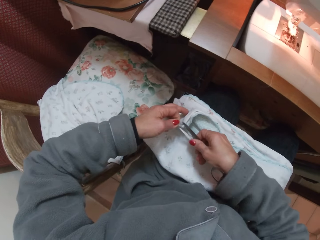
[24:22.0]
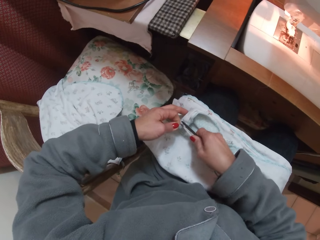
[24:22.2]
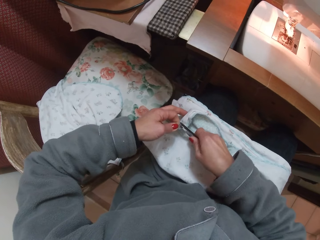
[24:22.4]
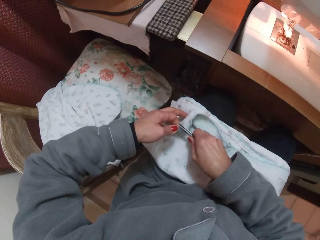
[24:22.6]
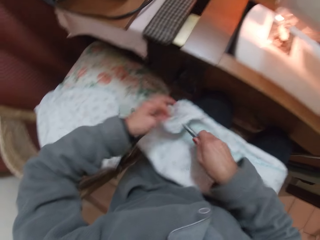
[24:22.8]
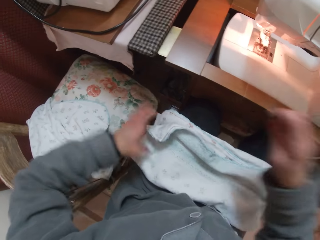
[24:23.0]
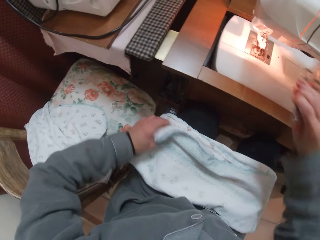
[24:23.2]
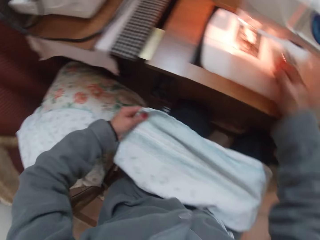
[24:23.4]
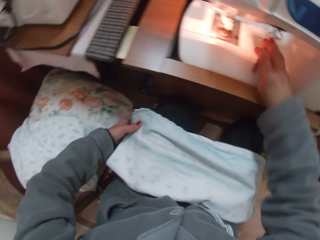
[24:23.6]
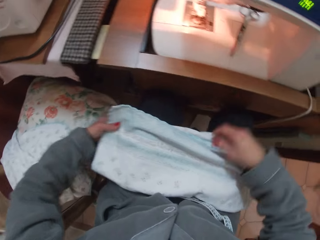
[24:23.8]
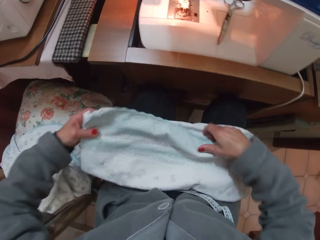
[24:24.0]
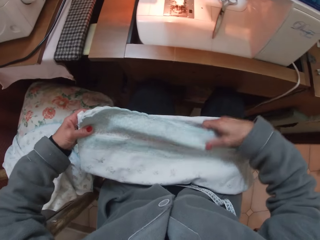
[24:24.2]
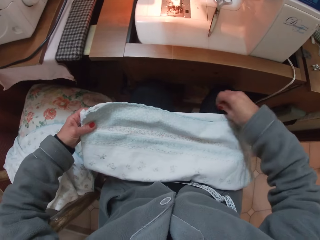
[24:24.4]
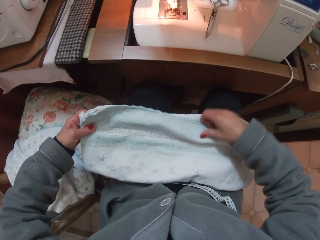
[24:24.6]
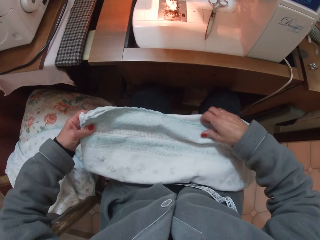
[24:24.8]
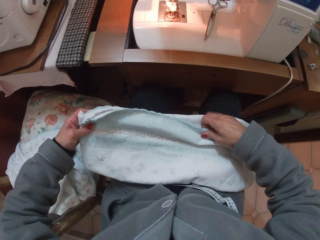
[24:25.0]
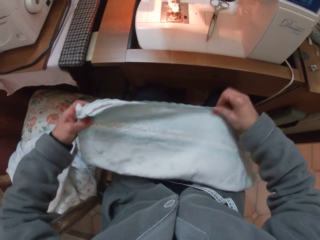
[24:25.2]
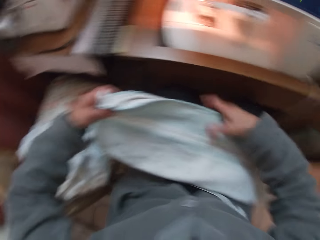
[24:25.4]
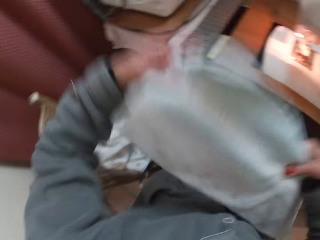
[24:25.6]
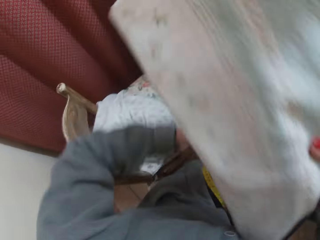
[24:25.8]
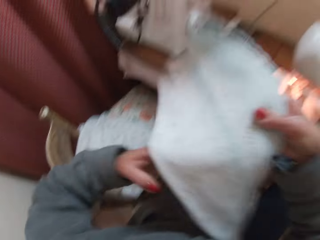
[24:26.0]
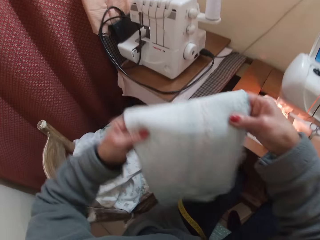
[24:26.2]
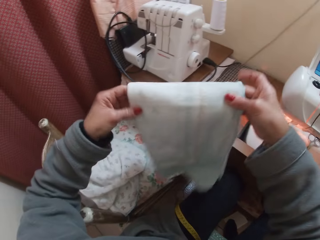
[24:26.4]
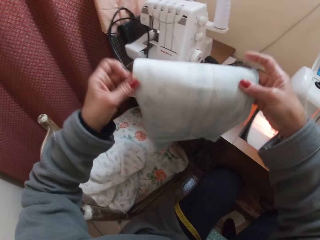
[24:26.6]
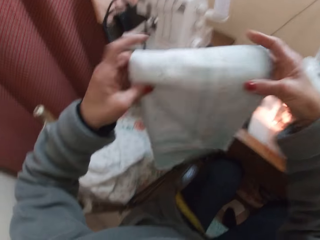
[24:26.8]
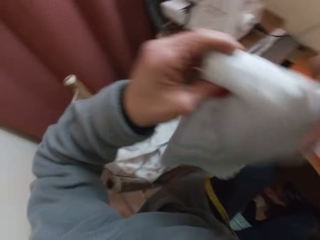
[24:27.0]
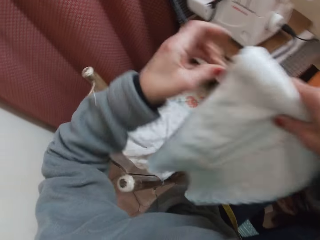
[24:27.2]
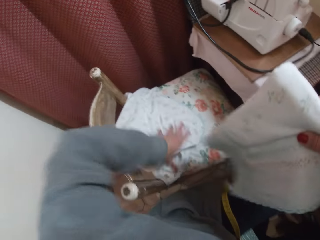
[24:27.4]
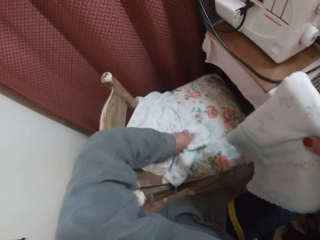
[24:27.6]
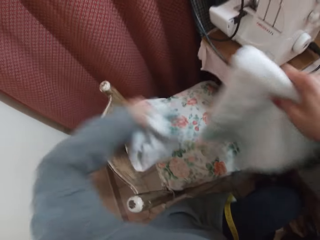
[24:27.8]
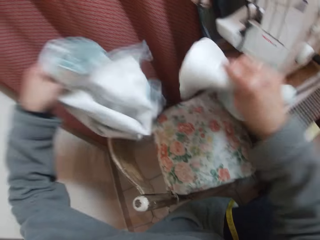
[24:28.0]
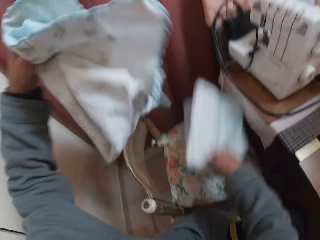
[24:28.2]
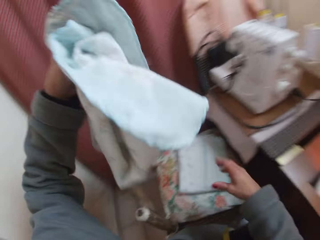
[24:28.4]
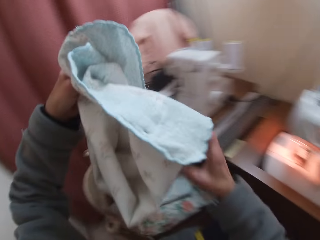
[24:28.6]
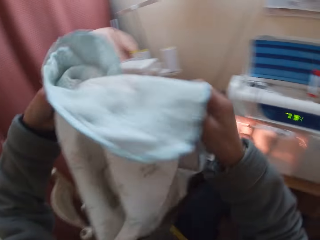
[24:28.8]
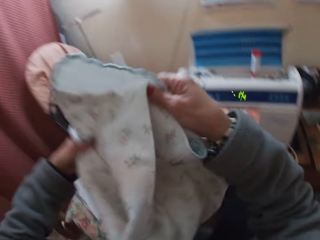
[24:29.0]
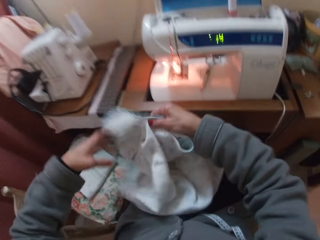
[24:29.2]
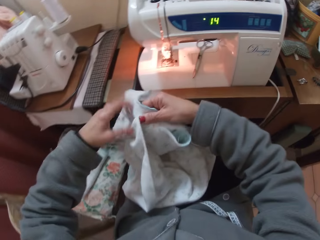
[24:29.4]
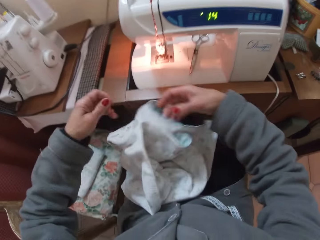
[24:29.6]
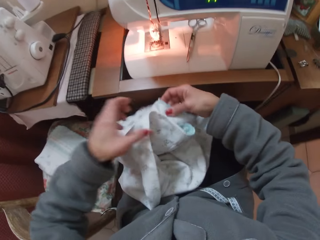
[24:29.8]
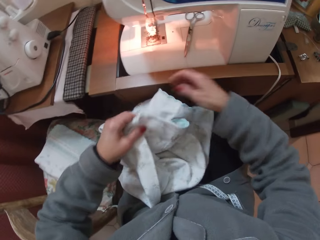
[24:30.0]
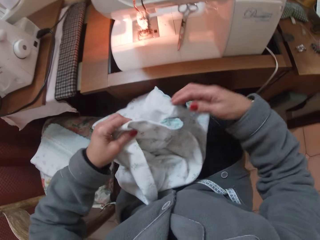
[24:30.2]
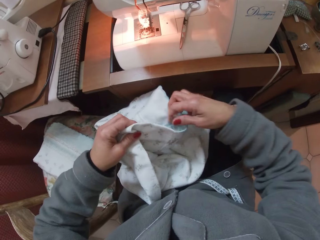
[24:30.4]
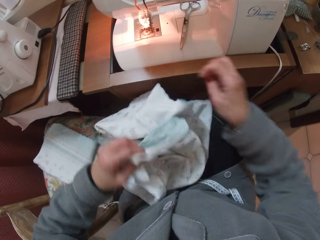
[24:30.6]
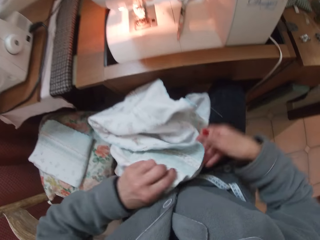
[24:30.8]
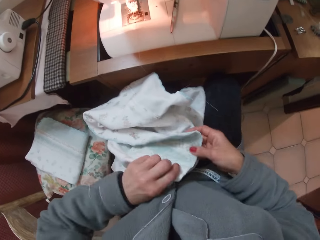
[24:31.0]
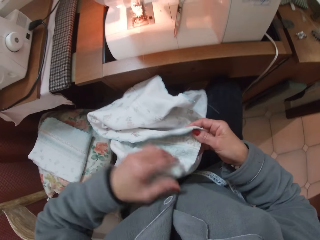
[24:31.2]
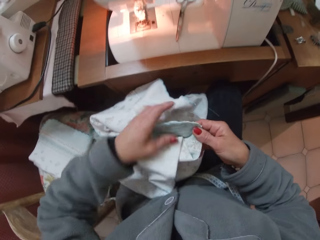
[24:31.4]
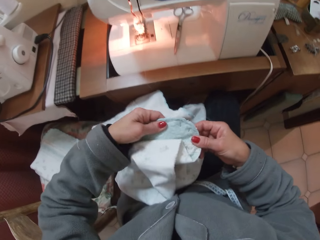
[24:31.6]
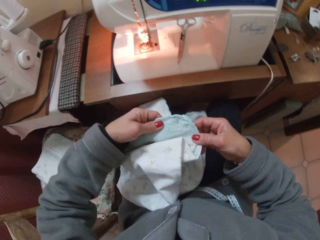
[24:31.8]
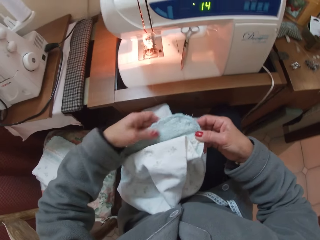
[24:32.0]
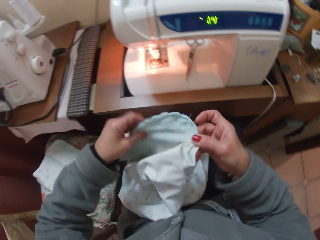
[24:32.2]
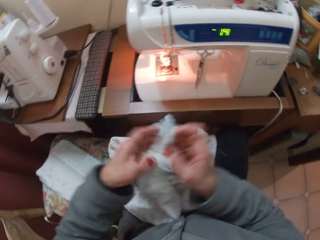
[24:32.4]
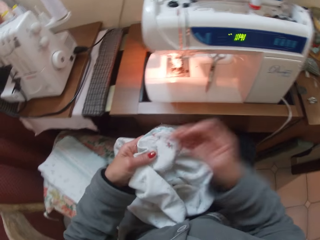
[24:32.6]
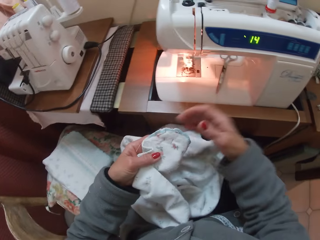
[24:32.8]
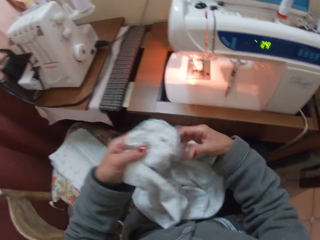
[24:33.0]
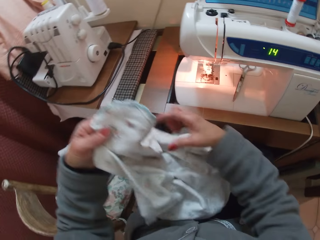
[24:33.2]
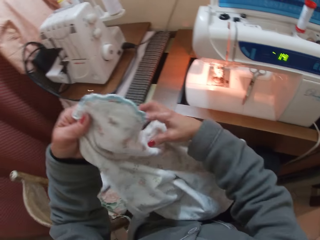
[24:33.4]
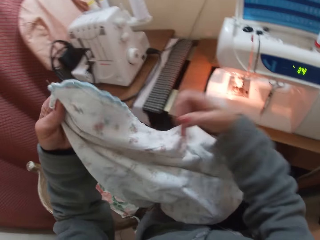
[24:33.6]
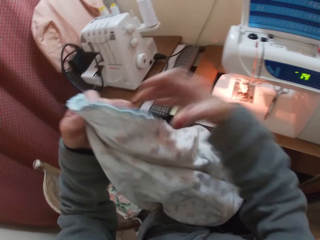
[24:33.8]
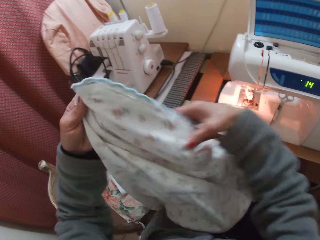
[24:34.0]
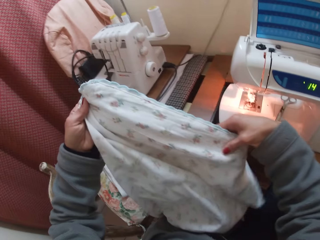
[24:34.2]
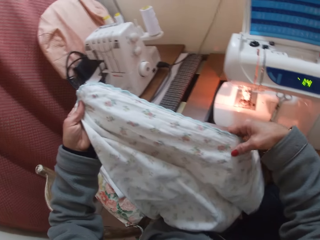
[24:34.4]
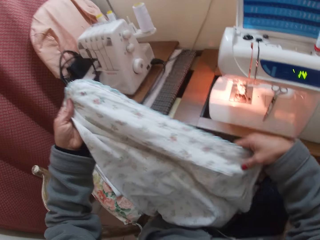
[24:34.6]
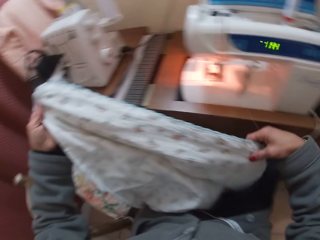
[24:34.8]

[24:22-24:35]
The camera wearer cuts the edge of the cloth with the scissors in her right hand. She drops the scissors on the sewing machine. She holds the cloth with both hands. She raises the cloth. She folds the cloth into two. She picks another cloth from the chair by her side with her left hand. She drops the cloth in her right hand on the chair. She holds the cloth with both hands. She drops the cloth. She examines the cloth.

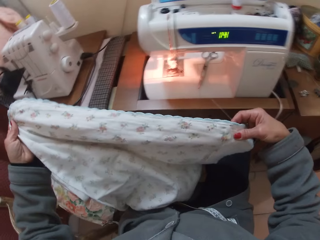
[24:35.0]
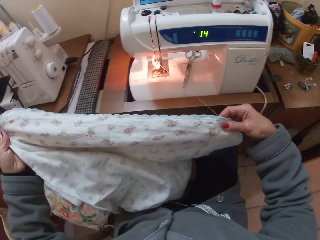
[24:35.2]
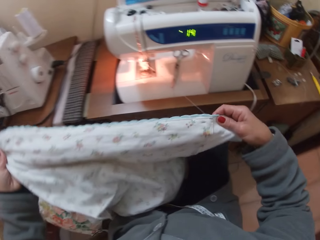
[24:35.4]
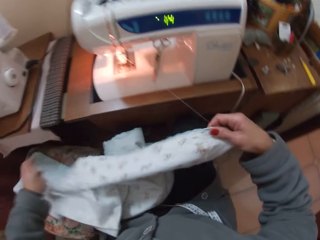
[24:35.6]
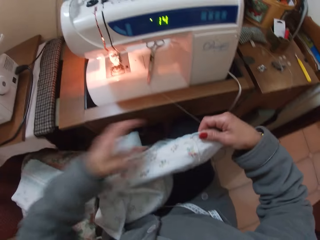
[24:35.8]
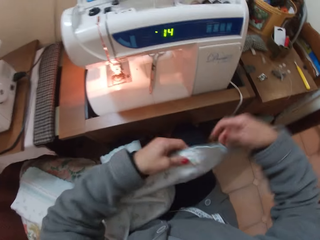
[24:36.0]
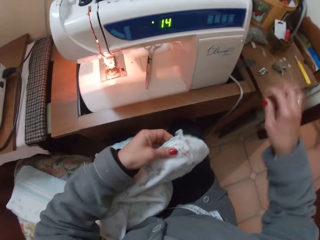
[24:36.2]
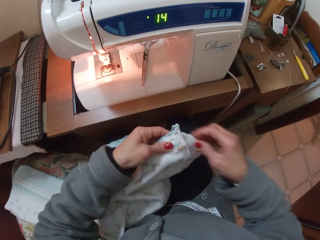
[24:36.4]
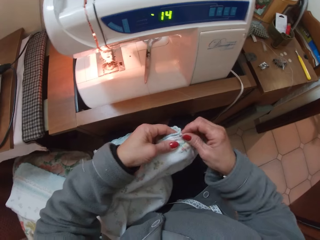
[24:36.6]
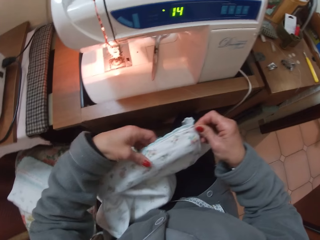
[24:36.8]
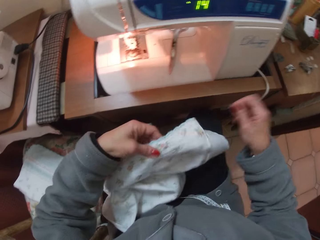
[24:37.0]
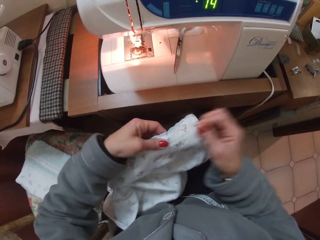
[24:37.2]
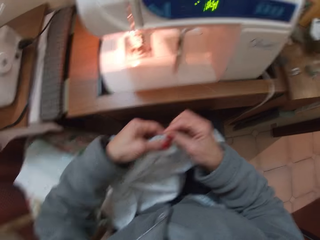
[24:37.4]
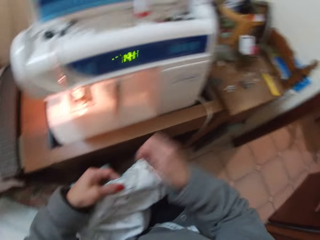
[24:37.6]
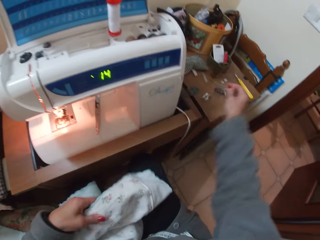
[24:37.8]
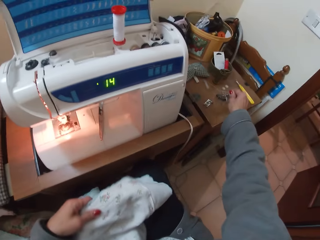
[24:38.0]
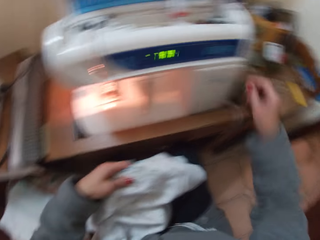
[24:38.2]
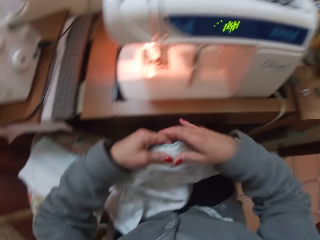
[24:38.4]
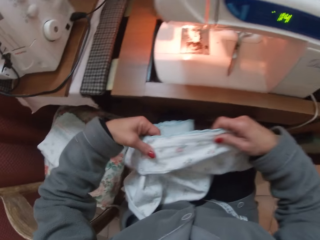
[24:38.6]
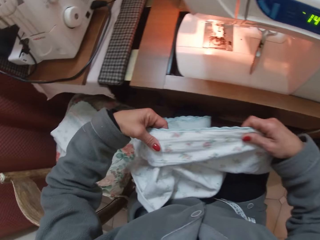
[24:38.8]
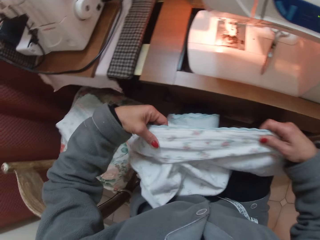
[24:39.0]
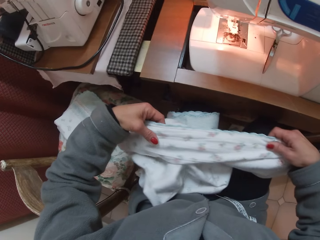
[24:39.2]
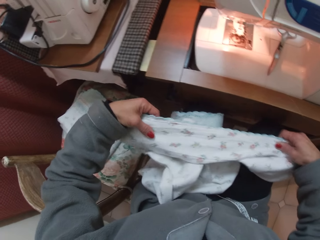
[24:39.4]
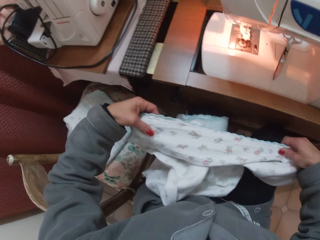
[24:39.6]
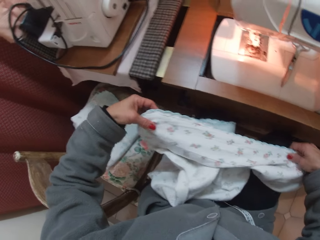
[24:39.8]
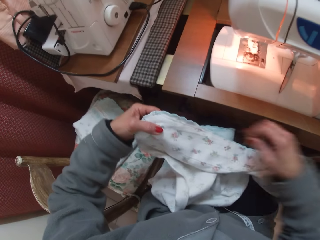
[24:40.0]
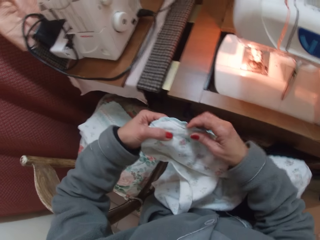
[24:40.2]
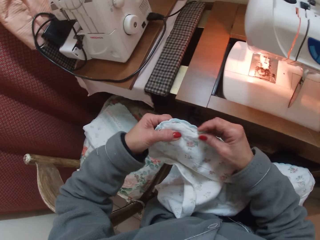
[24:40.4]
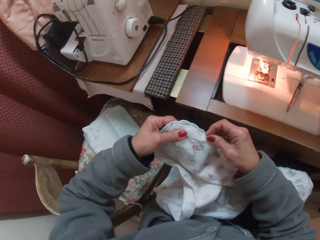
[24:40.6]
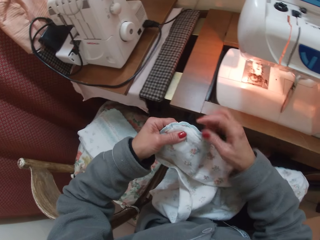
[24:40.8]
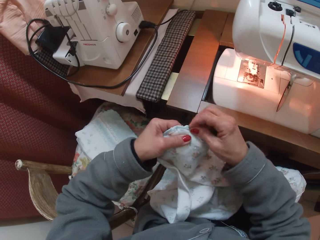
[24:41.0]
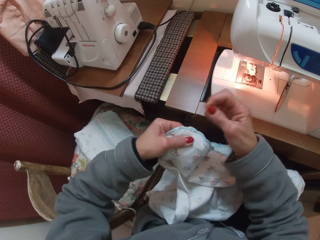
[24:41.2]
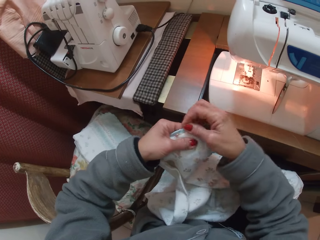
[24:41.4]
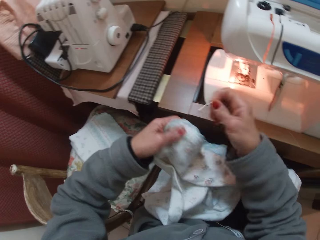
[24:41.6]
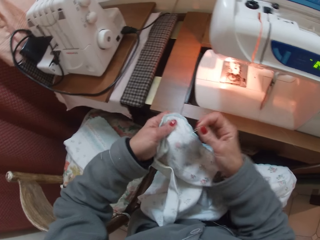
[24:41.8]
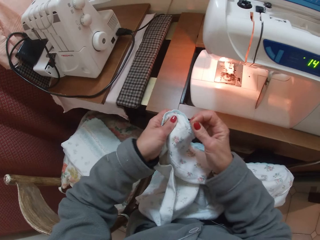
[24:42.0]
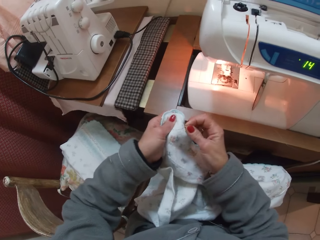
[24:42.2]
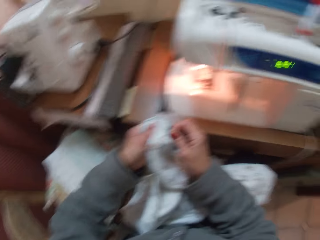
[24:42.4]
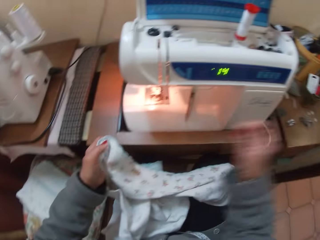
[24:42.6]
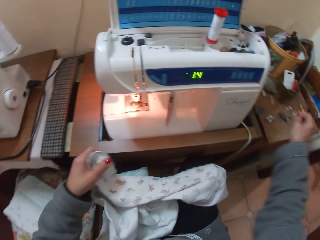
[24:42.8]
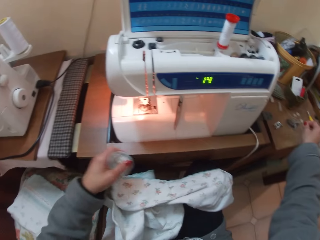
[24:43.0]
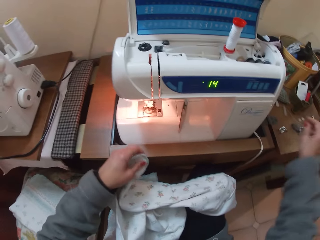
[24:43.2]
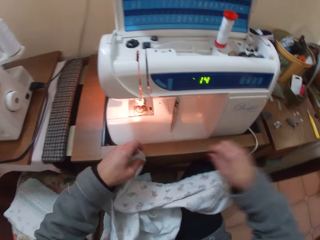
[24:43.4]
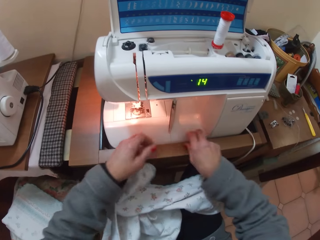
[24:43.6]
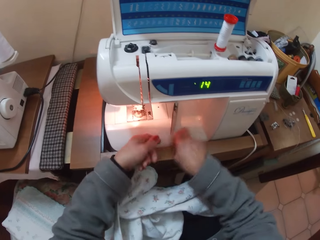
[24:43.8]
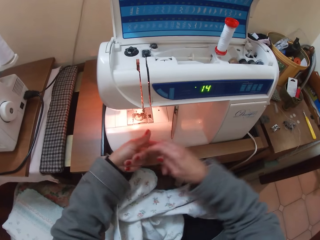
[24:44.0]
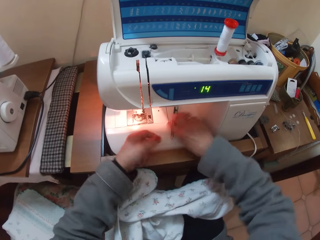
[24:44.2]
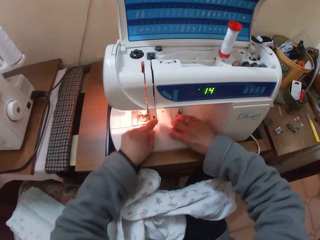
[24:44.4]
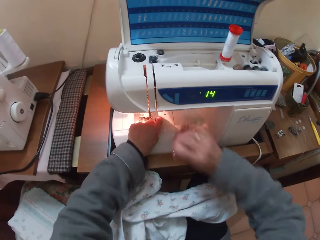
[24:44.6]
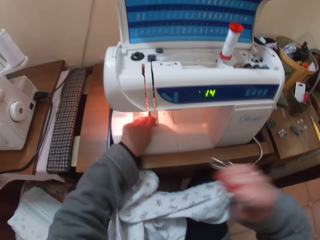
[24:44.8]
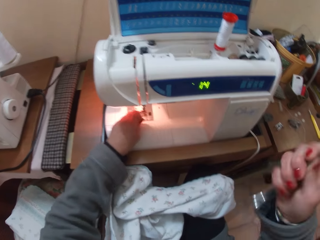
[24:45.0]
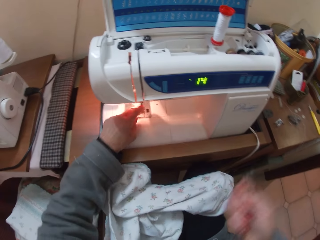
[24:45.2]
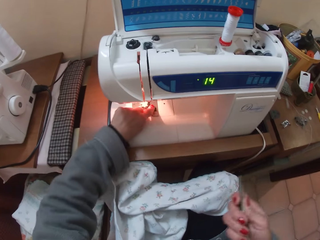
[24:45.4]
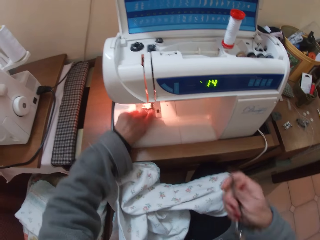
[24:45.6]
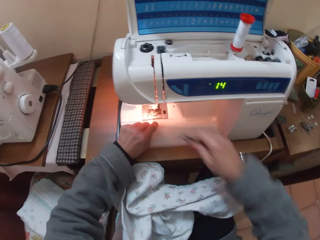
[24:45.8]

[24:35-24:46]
The camera wearer holds both ends of the cloth. She leaves the left edge of the cloth. She passes the cloth from her right hand to her left hand. She removes the needle or excess thread from the cloth with her right hand. She drops the needle on the sewing machine table. She holds the cloth with both hands and pulls the cloth towards her right side. She checks the cloth. She holds both ends of the cloth. She removes the needle from the cloth with her right hand. She drops the needle on the sewing machine table. She picks up the needle from the sewing table with her right hand. She releases the left grip of the cloth. She passes the needle from her right hand to her left hand. She picks up scissors with her right hand. She raises the scissors towards her face with her right hand. She holds the needle in the sewing machine with her left hand.
